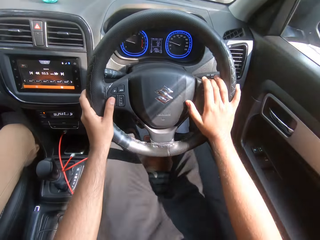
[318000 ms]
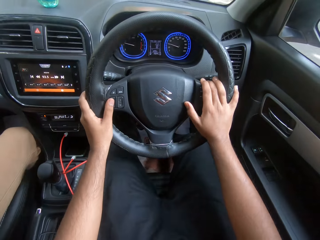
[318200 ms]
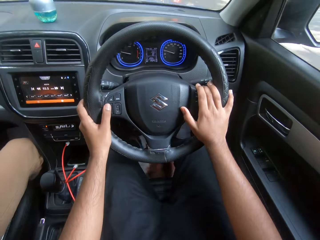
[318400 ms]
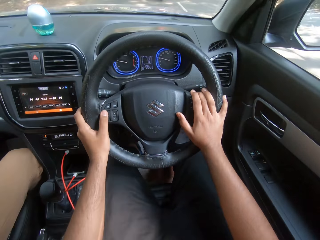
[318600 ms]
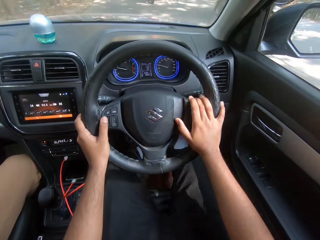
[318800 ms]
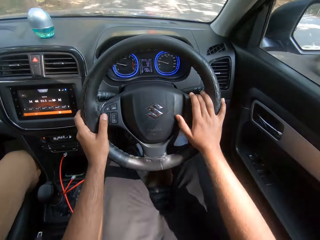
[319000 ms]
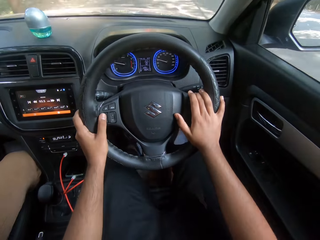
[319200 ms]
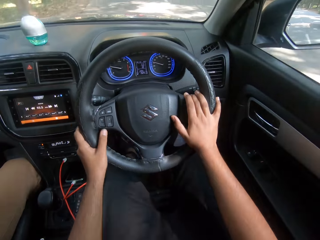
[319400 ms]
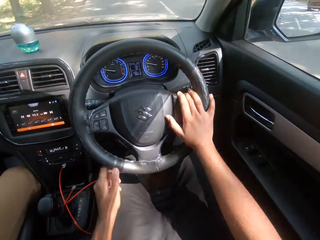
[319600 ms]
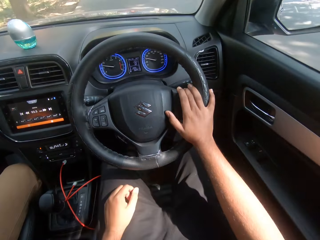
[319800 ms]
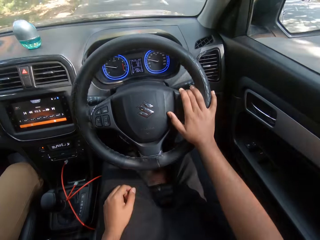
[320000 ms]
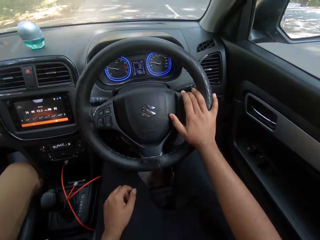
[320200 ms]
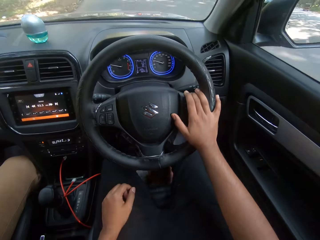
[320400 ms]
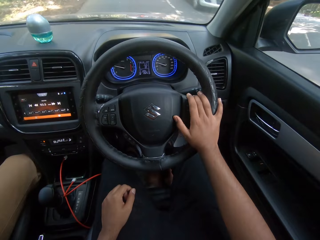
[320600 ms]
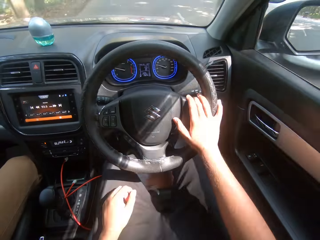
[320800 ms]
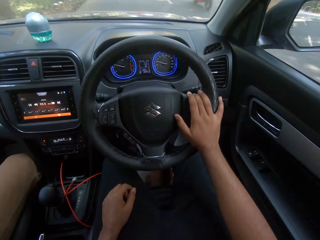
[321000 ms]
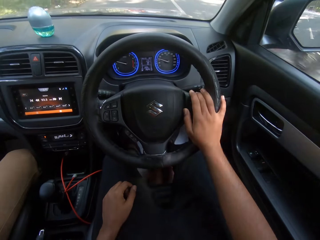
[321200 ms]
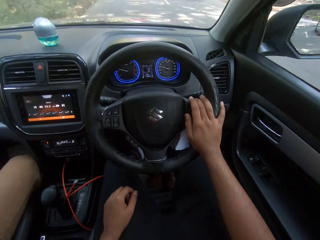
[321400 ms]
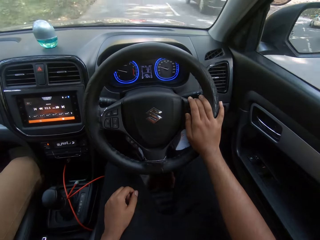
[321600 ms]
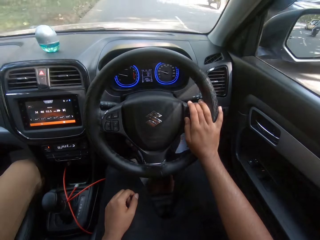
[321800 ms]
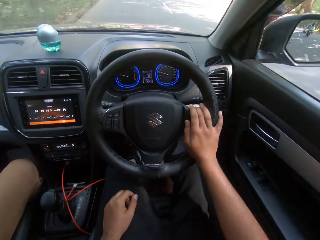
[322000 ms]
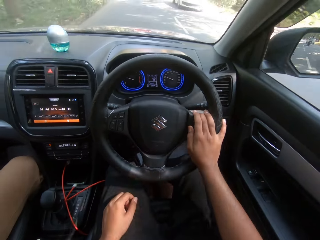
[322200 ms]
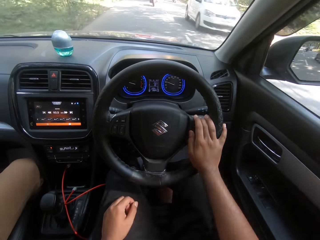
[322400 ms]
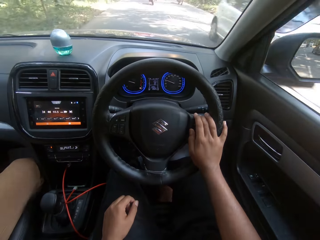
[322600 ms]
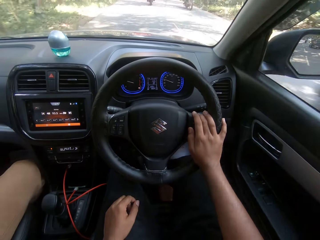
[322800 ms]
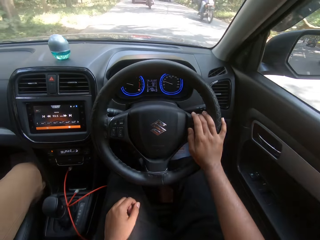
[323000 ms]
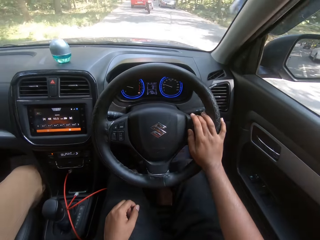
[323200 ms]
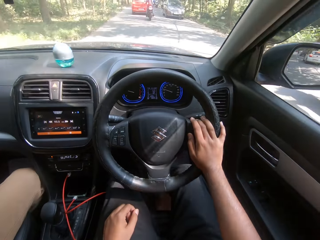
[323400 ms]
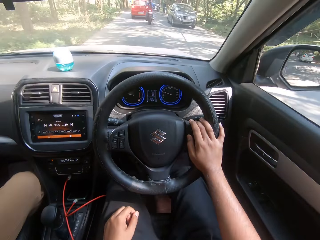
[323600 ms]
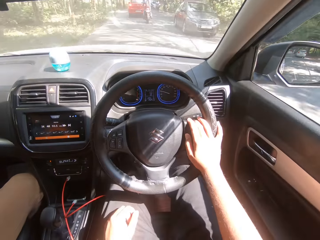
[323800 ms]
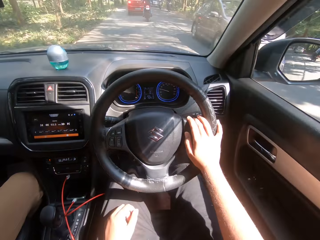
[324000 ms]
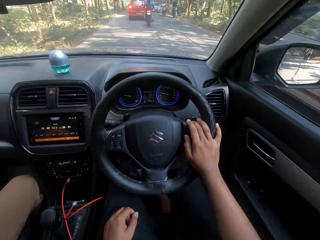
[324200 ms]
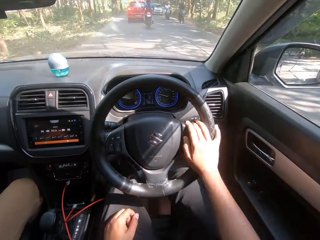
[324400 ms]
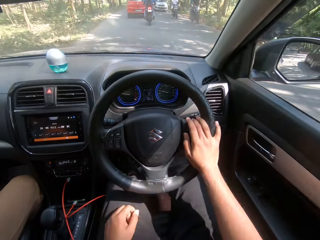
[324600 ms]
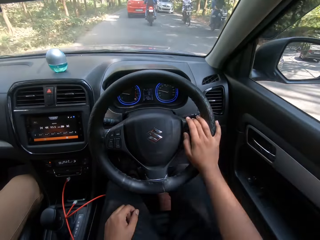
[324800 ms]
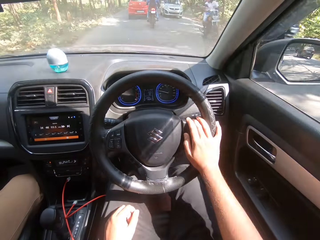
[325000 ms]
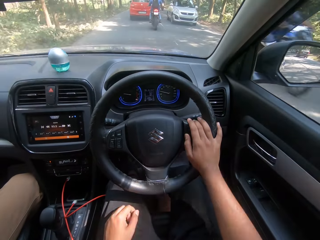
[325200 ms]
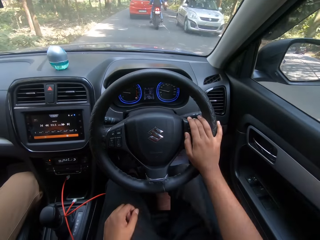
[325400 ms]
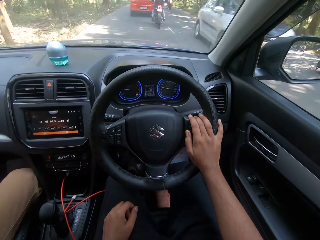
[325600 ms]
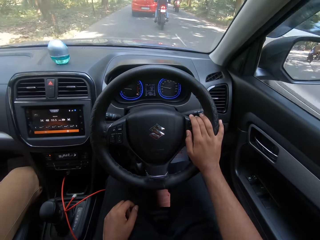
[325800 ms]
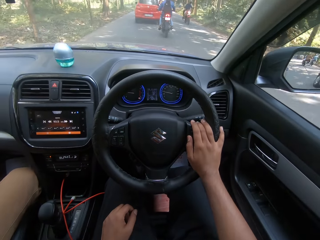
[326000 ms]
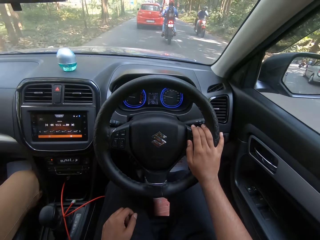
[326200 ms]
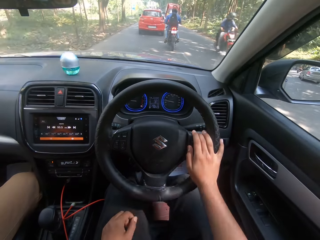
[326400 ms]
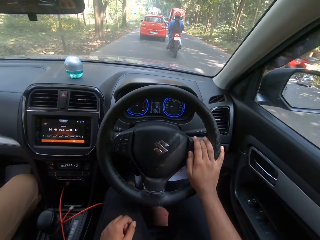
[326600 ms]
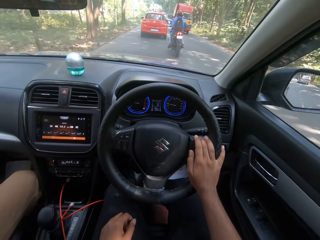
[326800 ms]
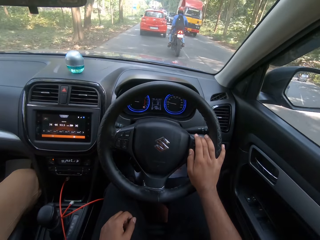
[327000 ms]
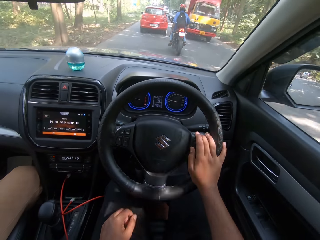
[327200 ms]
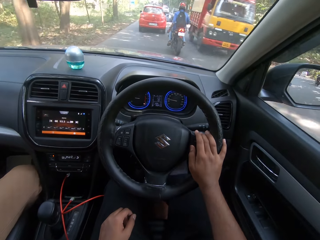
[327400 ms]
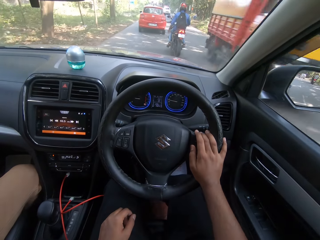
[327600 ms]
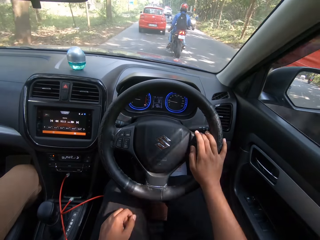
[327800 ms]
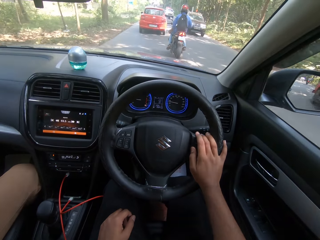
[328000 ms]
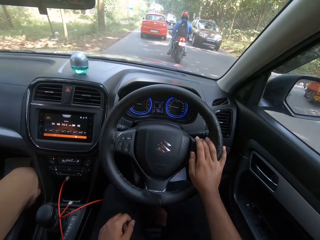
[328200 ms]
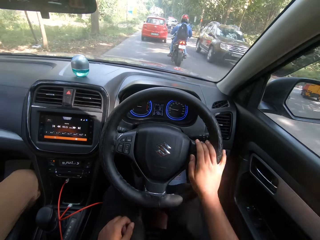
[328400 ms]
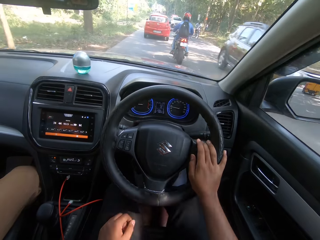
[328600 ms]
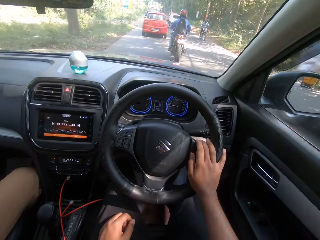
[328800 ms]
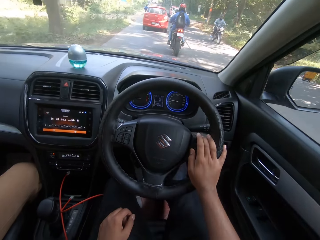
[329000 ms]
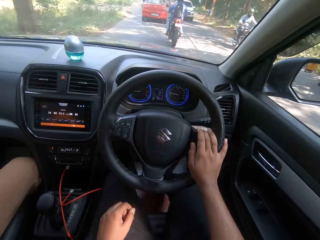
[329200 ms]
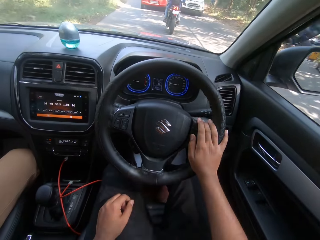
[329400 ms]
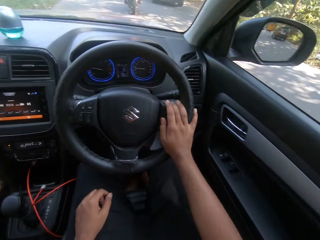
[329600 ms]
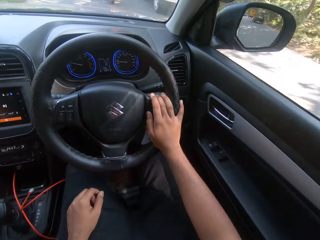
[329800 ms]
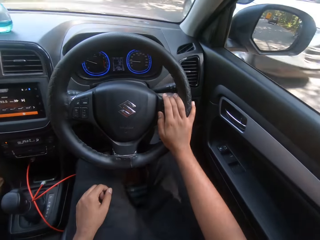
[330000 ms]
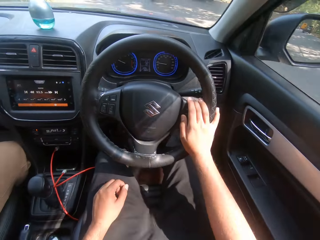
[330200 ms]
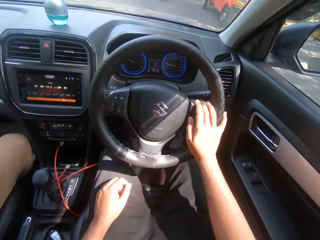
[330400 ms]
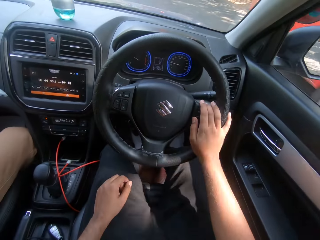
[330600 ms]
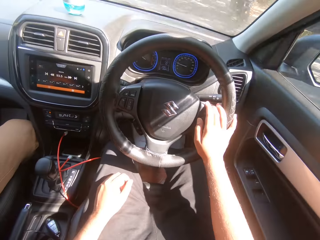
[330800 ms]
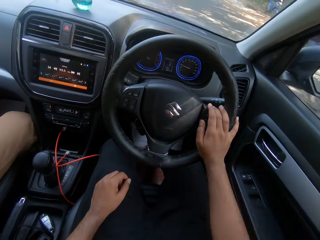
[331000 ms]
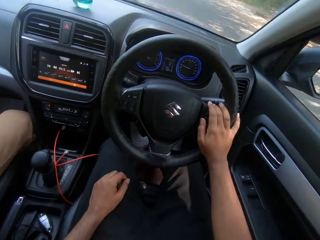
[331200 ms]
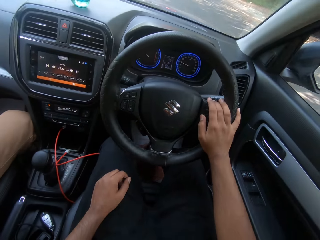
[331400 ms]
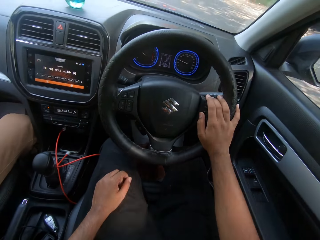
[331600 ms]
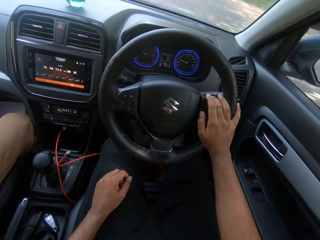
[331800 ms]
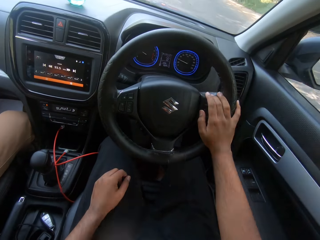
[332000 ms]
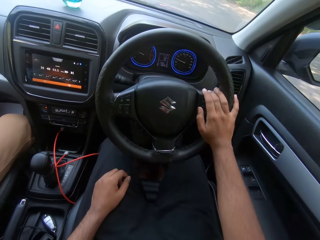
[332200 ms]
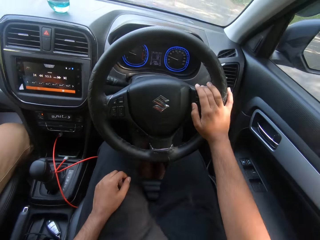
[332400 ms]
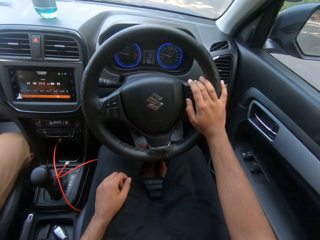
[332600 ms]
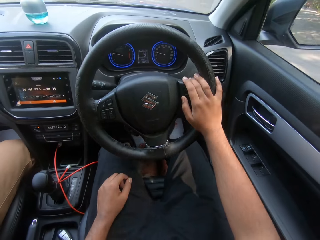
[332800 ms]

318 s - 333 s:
The camera wearer drives the car with his right hand. A bike drives past the camera wearer. A car drives past the camera wearer. A bike drives past the camera wearer. A white car drives past the camera wearer. A bike drives past the camera wearer. A car drives past the camera wearer. A bike drives past the camera wearer. A car drives past the camera wearer. A bike drives past the camera wearer. A truck drives past the camera wearer. A car drives past the camera wearer. A bike drives past the camera wearer. A car drives past the camera wearer. A red car drives past the camera wearer. A bike drives past the camera wearer.

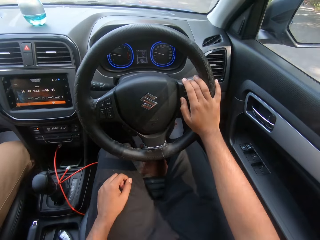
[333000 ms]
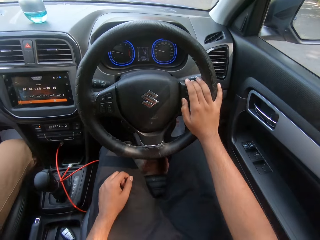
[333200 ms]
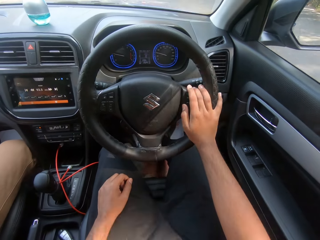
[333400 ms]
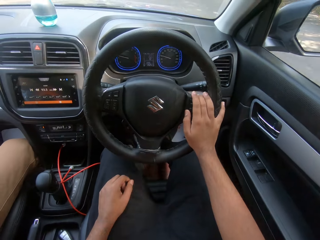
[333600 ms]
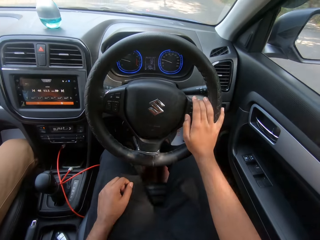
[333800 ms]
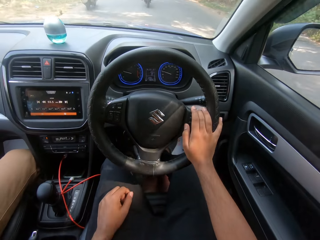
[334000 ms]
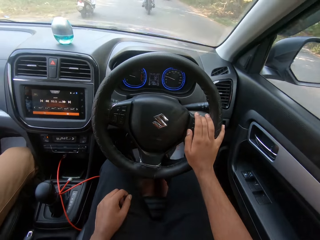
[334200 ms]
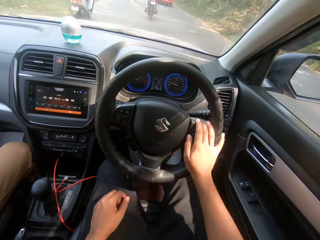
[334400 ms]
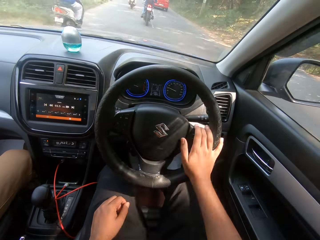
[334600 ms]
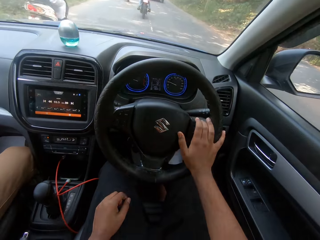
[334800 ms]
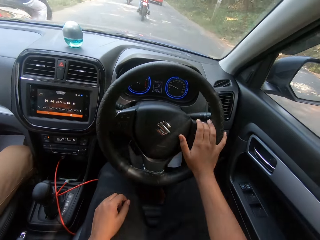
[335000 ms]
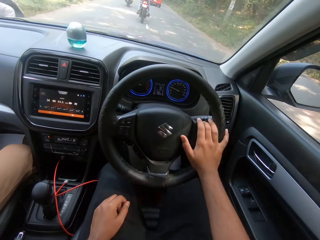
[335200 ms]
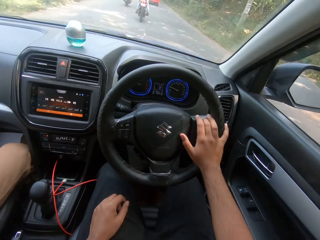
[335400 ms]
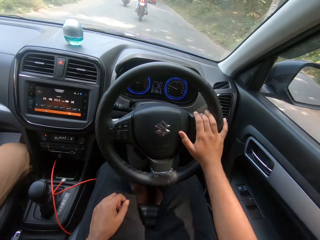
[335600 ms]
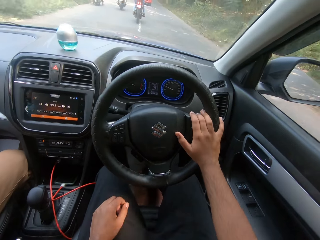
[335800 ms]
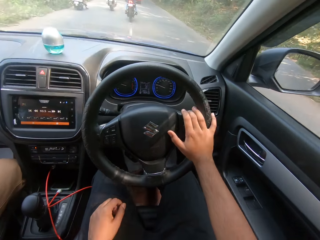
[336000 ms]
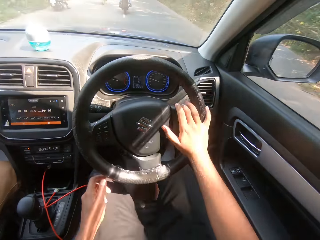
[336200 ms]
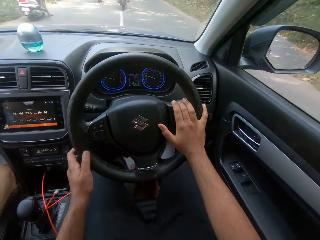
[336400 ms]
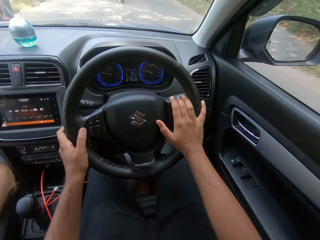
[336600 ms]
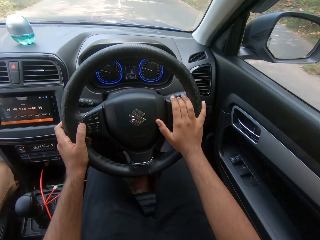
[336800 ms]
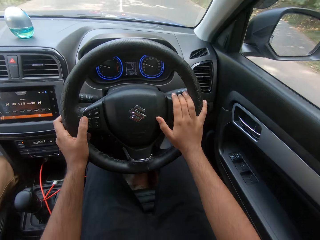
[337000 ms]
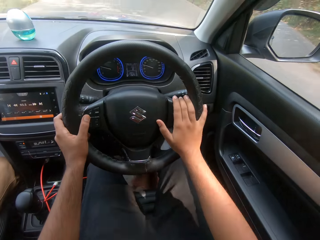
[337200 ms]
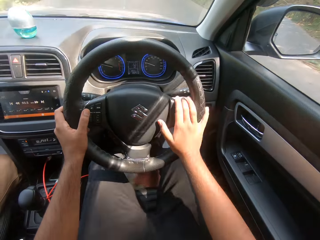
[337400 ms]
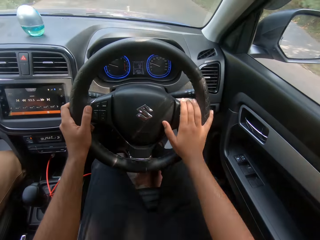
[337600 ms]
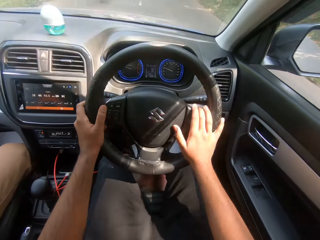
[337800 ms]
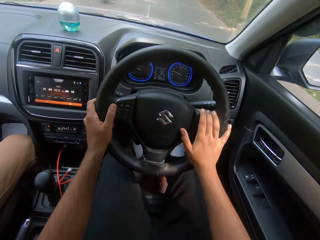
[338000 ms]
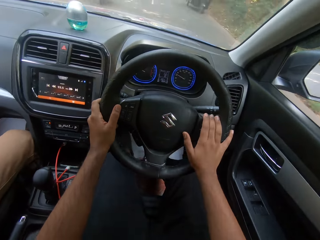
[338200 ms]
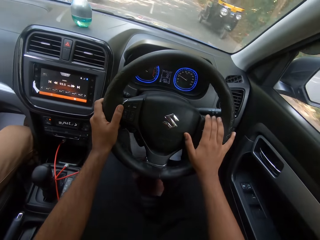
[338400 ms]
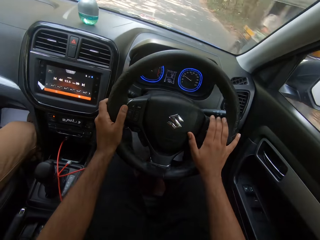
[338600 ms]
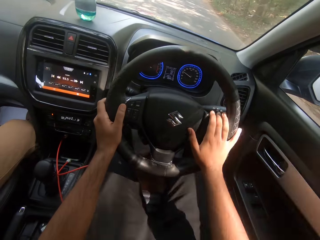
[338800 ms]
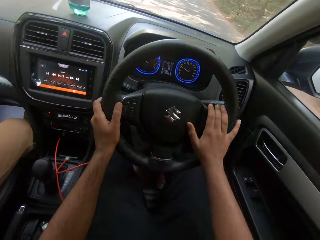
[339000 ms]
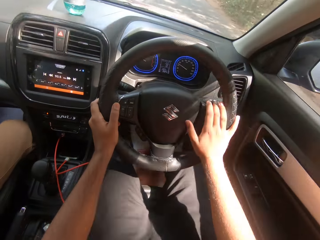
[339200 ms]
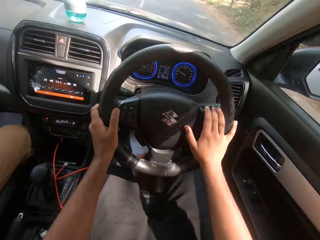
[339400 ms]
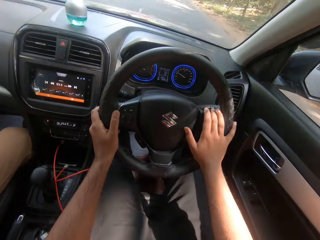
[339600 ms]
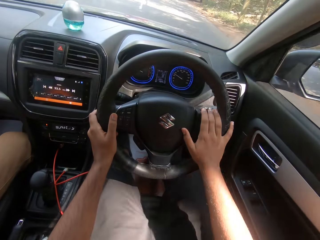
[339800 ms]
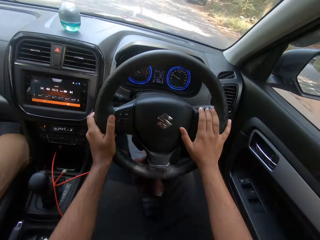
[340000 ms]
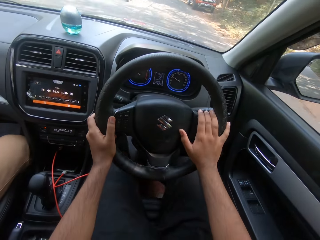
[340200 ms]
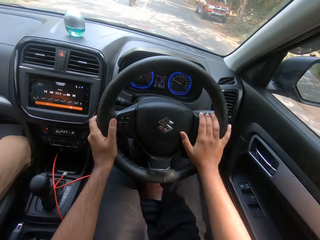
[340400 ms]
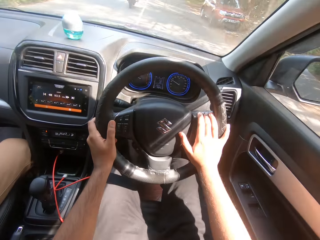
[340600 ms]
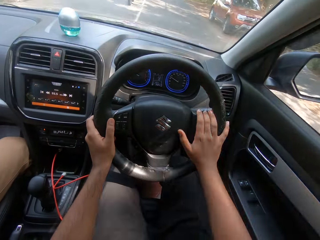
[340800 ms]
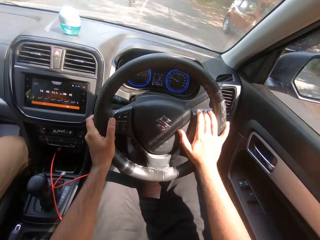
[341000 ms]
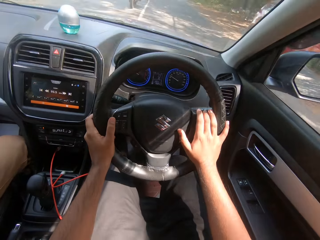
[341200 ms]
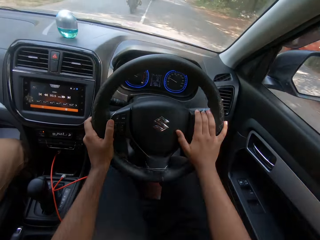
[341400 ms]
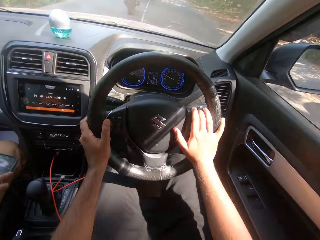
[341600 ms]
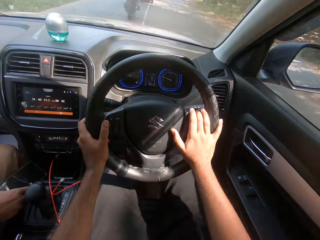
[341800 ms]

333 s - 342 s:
The camera wearer drives past a bike. He drives the car with his hands. A tricycle drives past the camera wearer.
